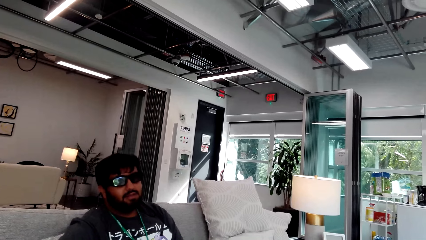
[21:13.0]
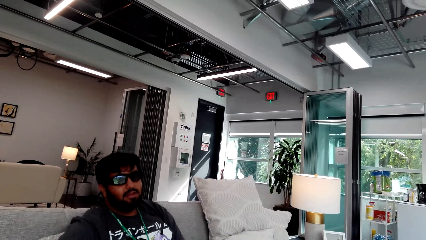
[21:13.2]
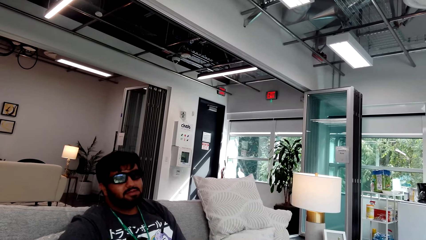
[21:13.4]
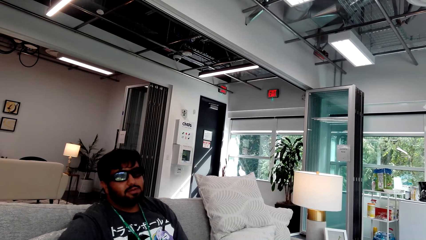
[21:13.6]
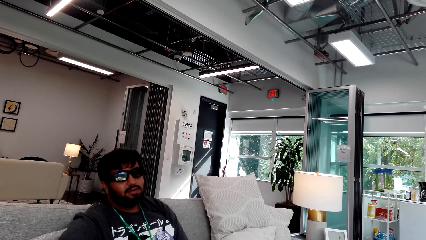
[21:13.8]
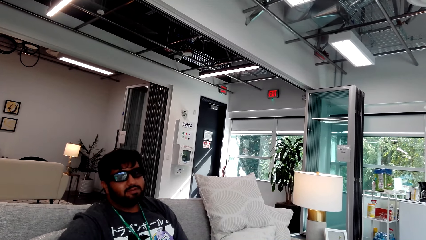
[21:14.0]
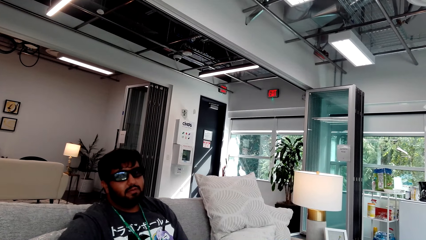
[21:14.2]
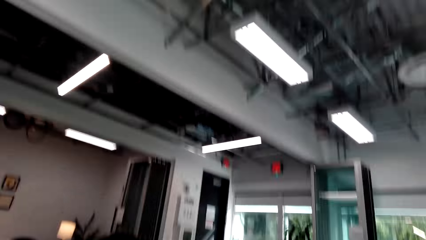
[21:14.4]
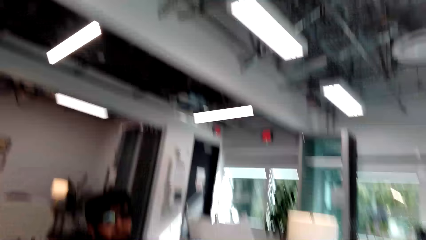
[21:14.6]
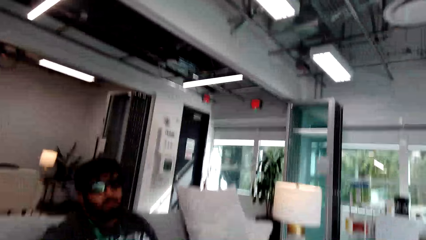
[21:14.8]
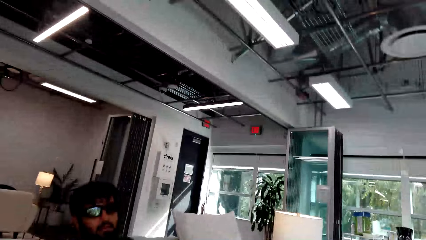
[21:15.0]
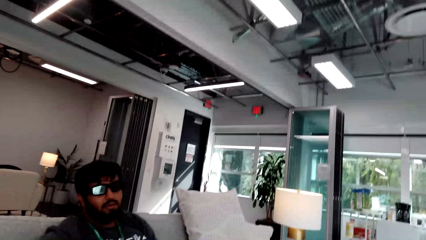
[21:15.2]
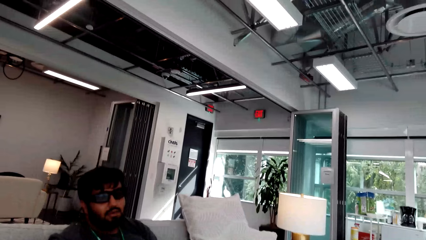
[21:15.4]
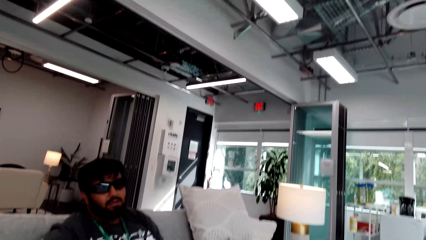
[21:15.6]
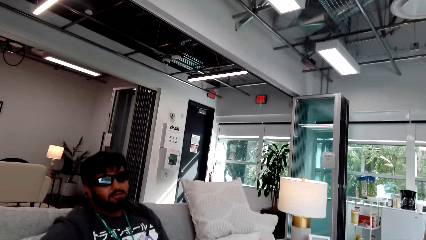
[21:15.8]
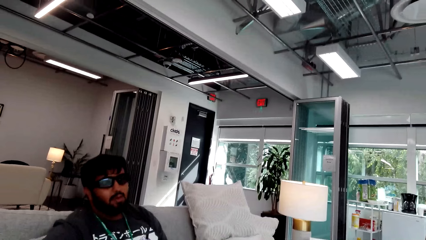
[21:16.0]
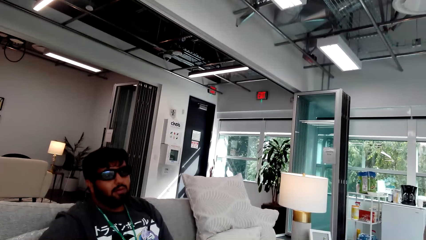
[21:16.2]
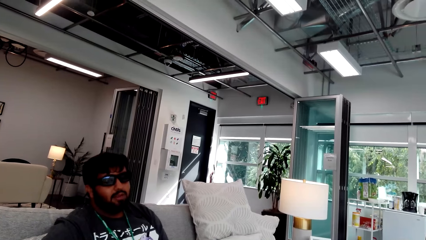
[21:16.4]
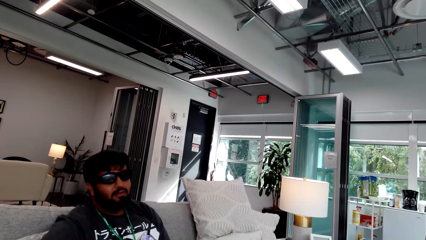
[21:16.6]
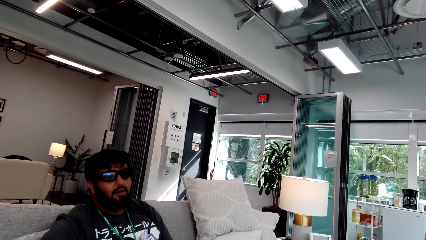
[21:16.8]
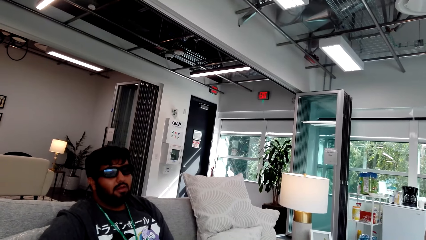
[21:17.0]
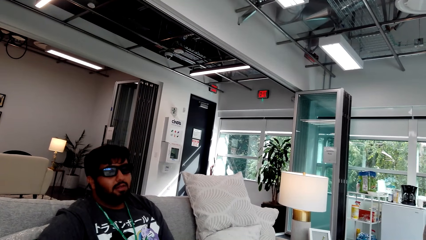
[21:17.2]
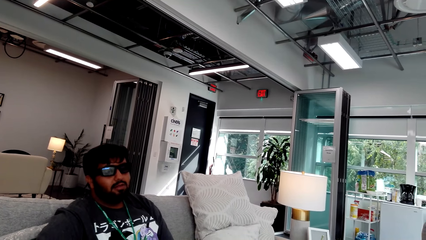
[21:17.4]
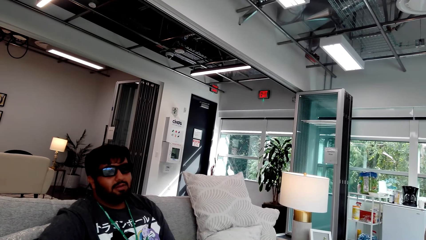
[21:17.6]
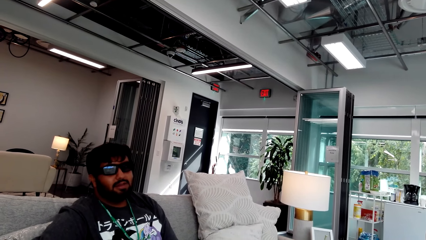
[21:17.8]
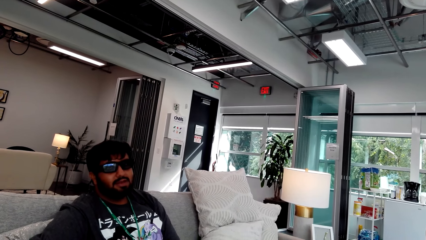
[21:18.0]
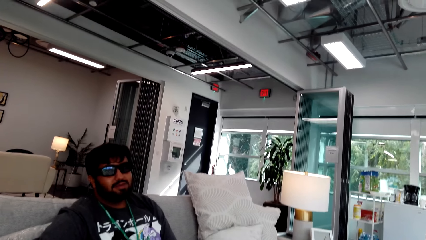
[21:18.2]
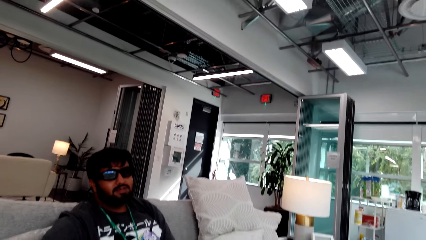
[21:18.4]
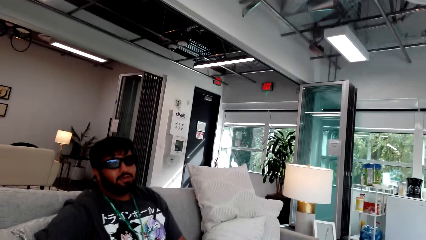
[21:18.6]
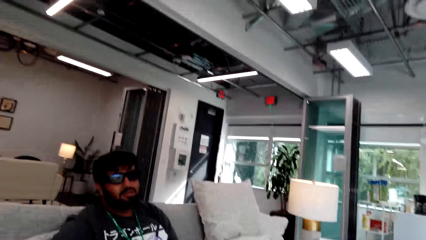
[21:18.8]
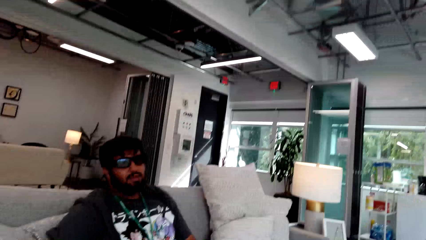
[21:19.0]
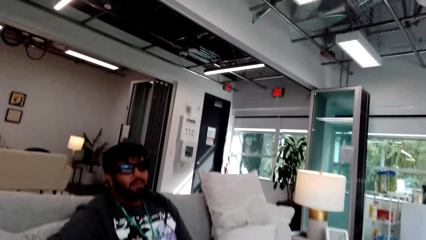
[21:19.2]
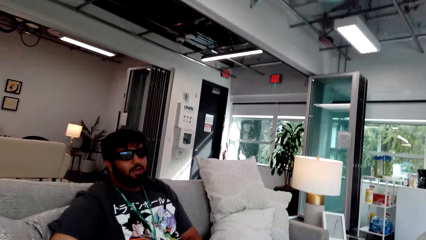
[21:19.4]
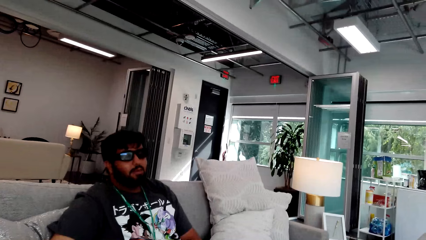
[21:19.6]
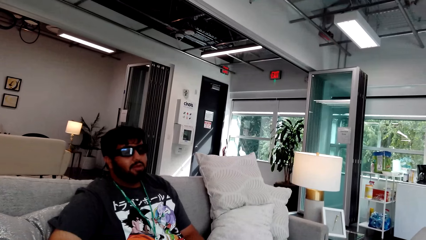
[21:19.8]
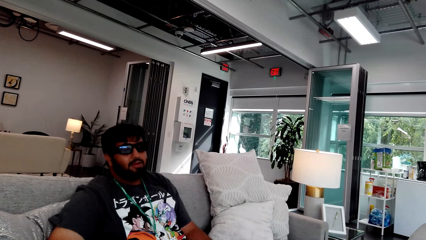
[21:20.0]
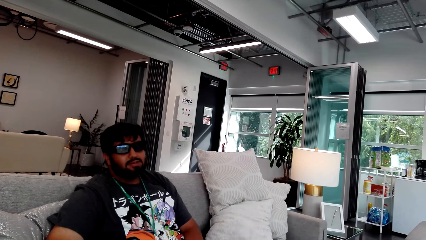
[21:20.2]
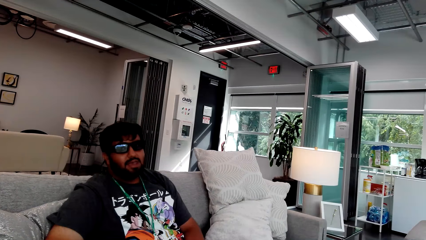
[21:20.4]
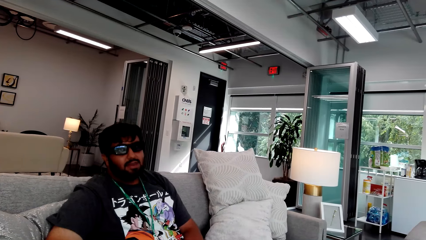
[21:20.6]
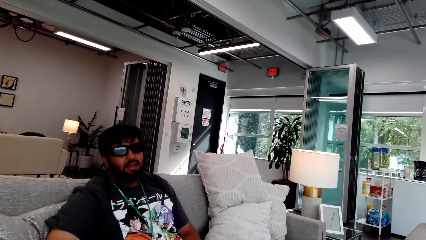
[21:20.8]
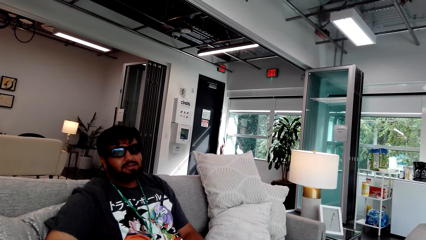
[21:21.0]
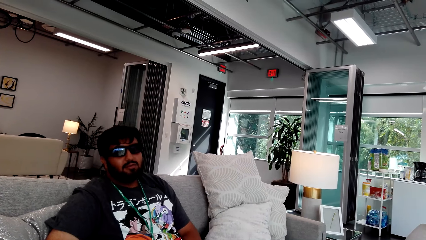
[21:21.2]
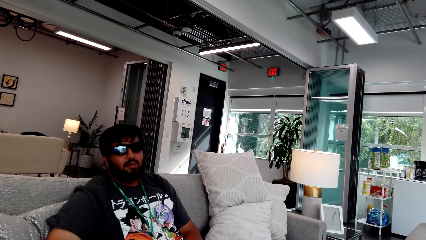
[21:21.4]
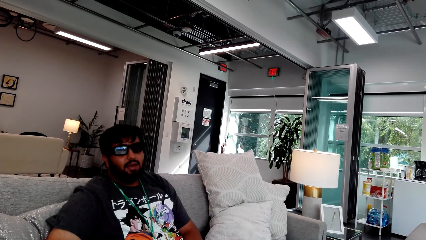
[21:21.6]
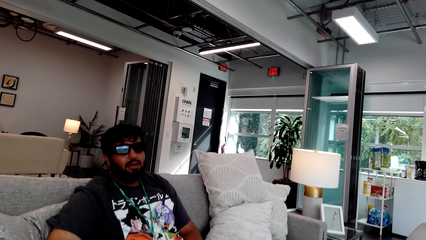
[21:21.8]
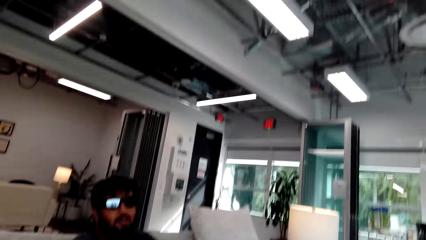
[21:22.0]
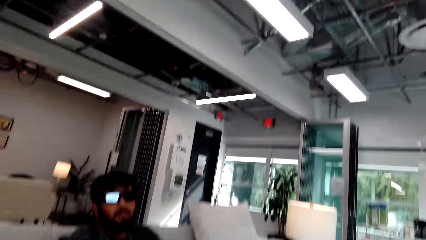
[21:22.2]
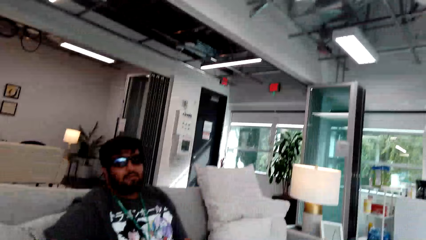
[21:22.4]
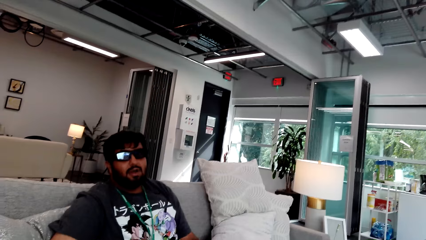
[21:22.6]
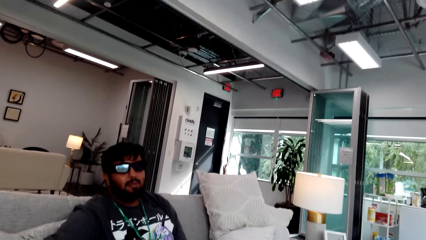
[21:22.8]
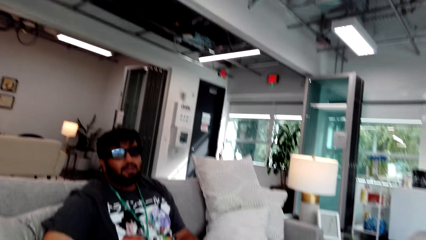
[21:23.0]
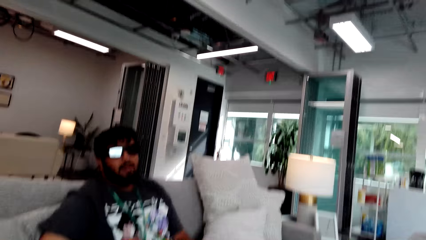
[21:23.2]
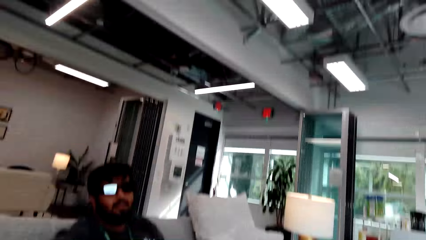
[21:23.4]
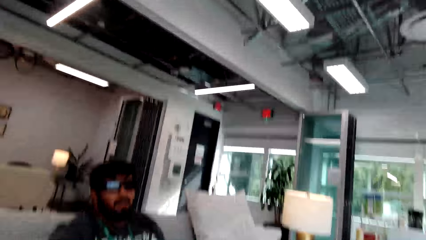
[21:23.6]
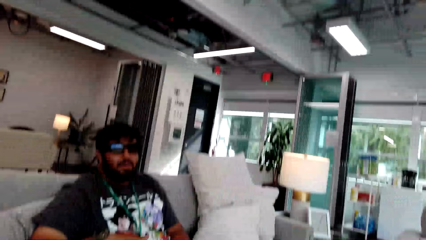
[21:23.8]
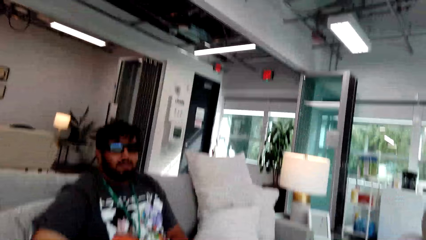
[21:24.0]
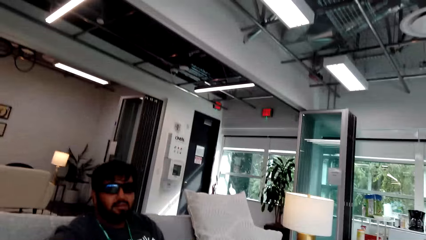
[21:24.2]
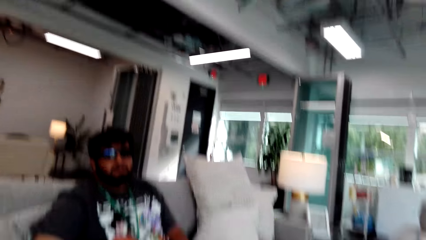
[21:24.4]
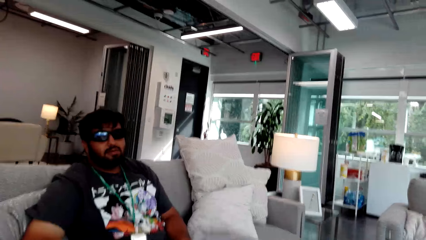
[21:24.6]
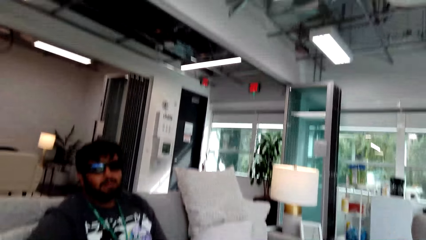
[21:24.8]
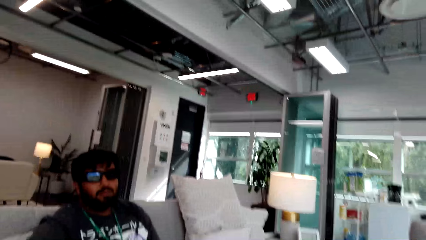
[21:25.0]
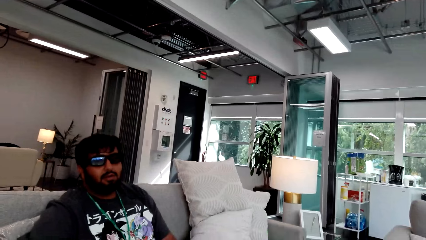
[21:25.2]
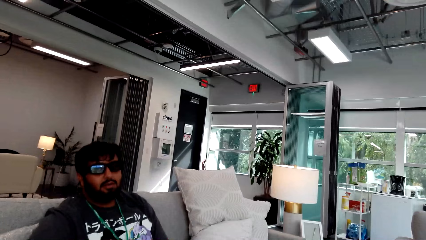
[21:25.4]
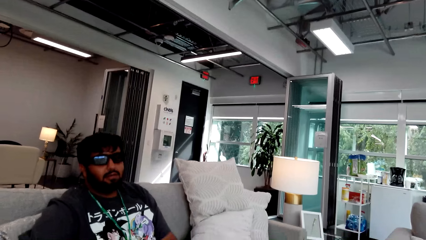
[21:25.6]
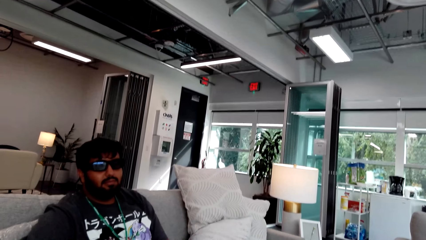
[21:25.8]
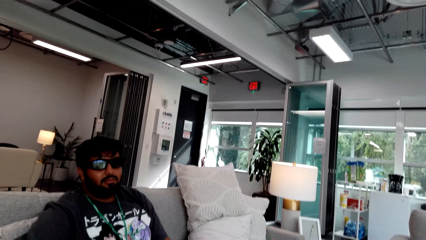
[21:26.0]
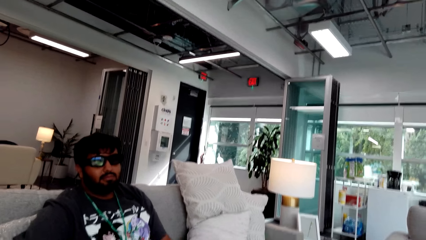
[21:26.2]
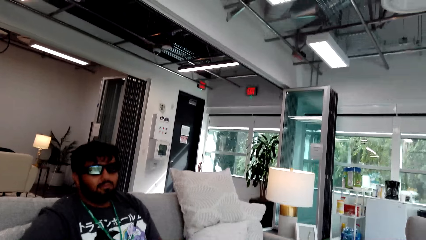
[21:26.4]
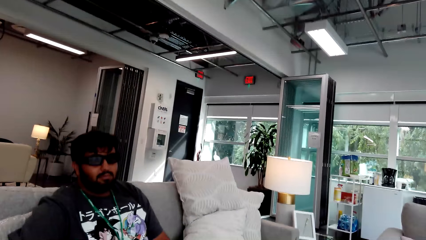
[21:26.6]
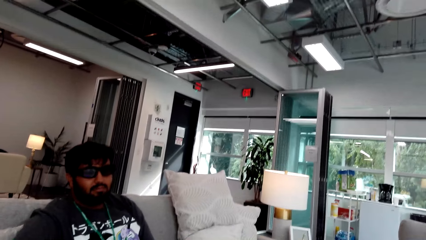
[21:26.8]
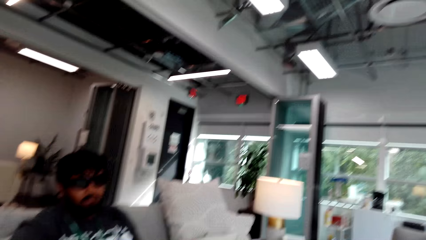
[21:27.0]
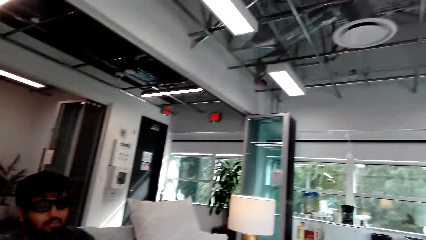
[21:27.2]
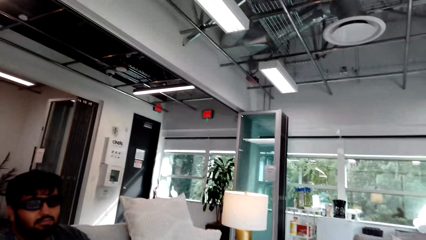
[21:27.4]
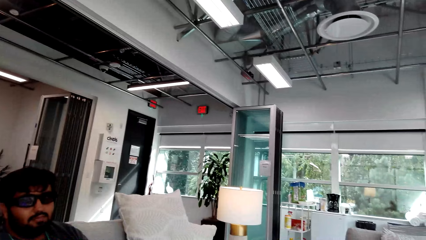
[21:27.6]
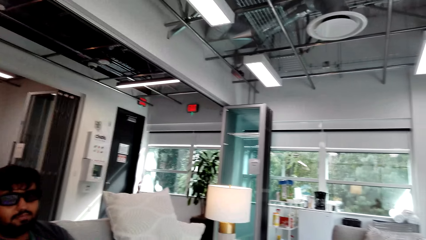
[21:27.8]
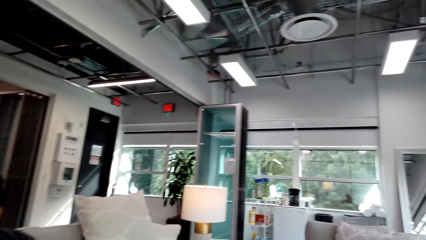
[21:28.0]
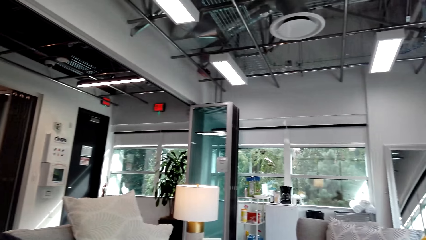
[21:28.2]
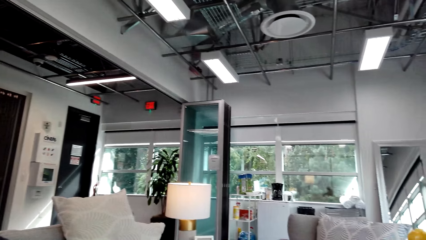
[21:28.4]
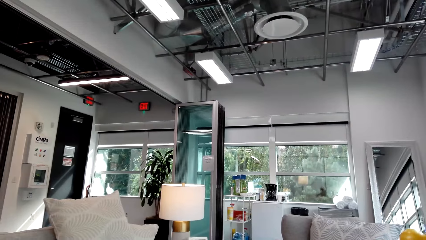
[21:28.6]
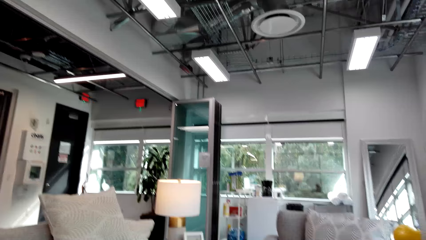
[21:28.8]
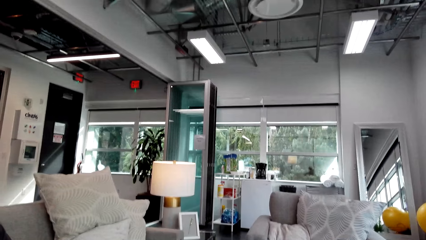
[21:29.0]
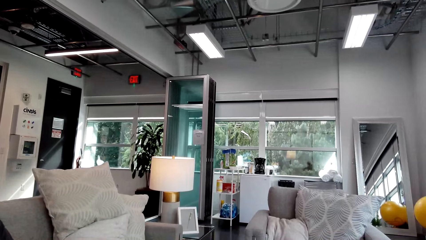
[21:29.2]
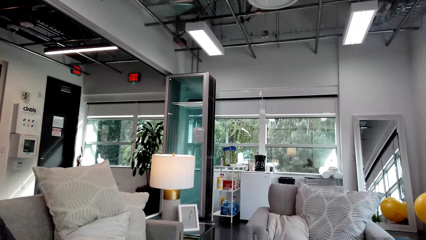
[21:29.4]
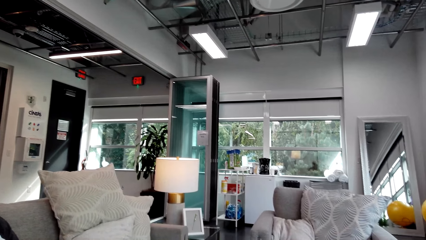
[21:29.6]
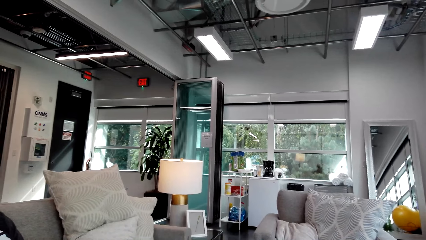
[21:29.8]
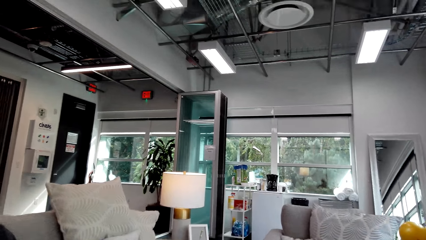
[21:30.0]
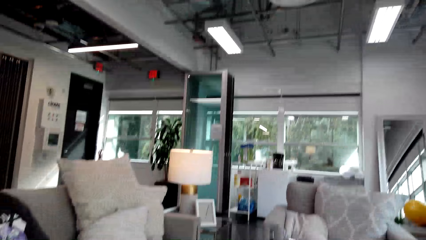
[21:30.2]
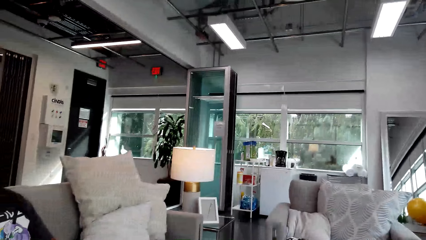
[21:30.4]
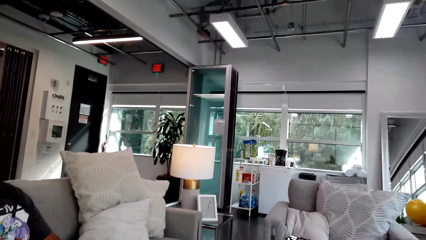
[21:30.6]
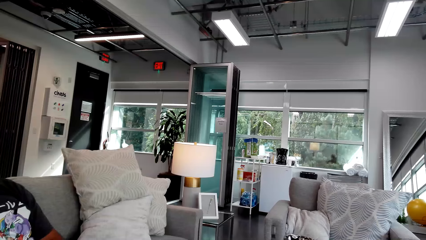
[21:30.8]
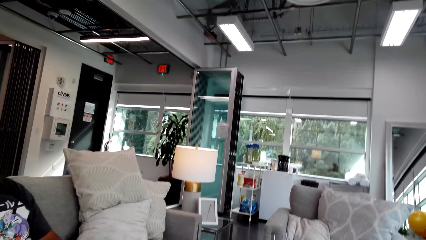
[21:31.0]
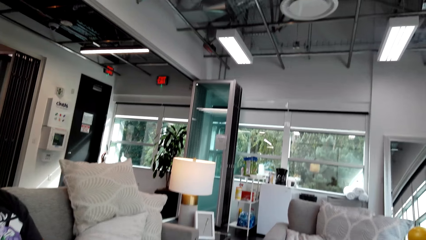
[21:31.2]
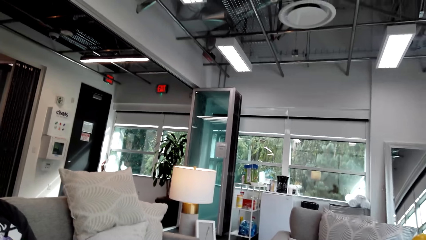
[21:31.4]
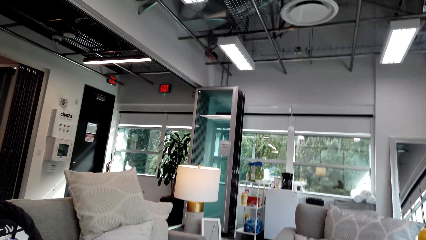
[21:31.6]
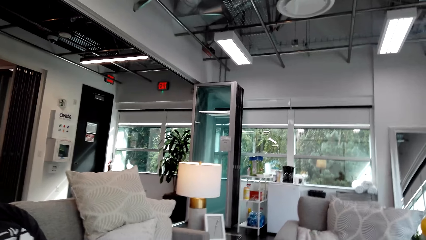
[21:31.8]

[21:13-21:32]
The camera wearer looks around.
